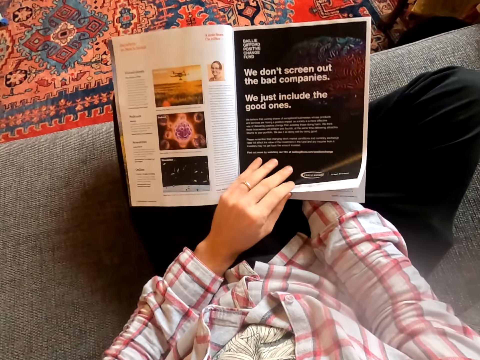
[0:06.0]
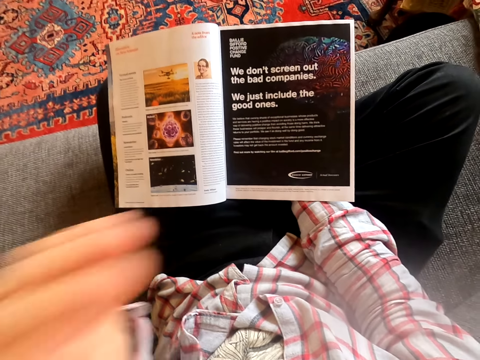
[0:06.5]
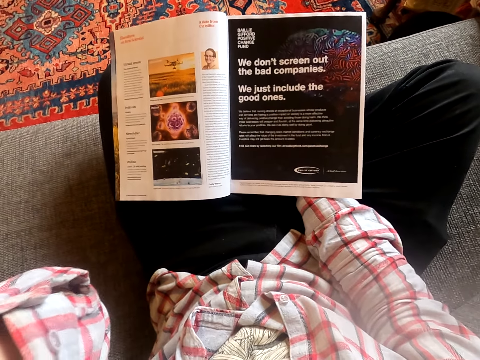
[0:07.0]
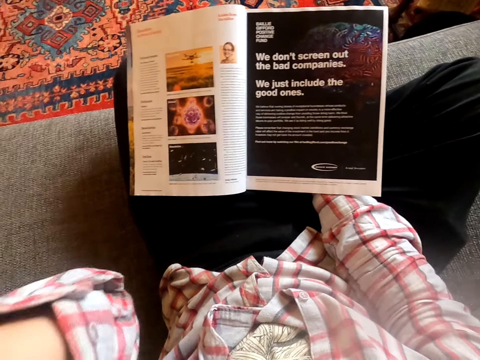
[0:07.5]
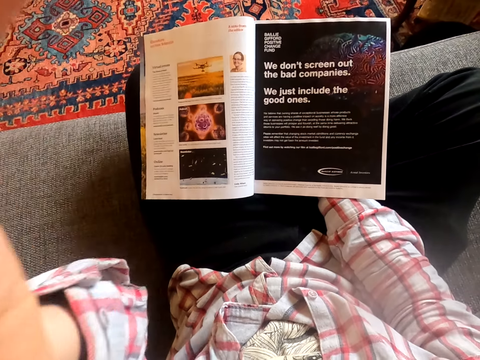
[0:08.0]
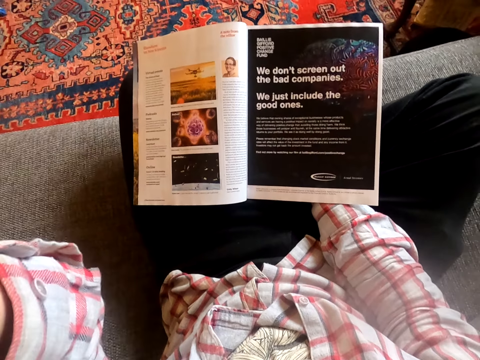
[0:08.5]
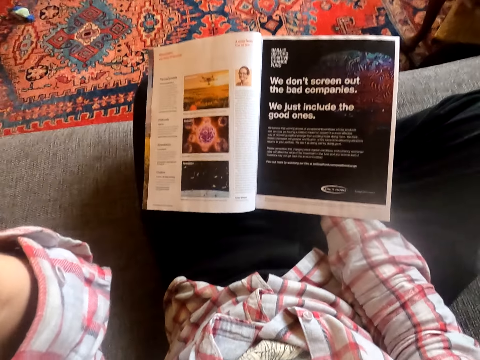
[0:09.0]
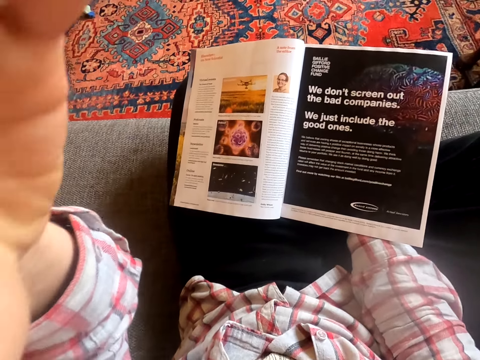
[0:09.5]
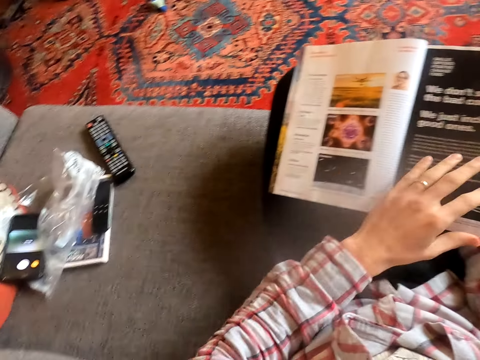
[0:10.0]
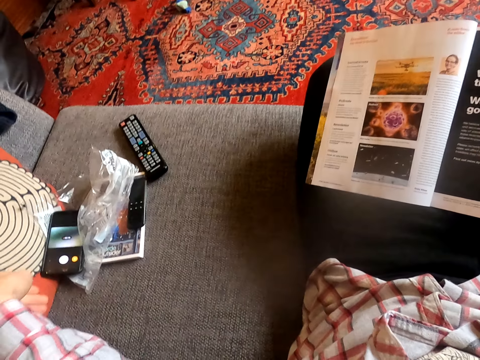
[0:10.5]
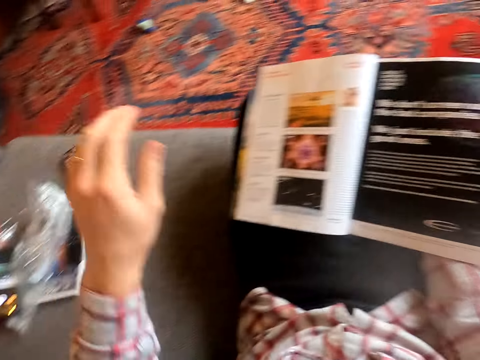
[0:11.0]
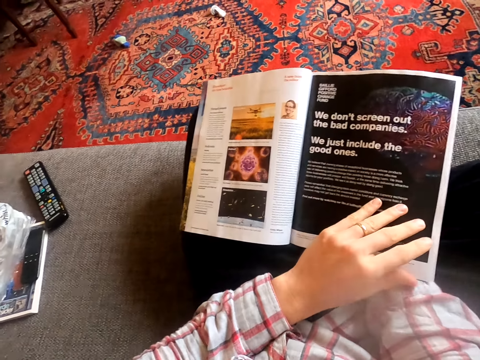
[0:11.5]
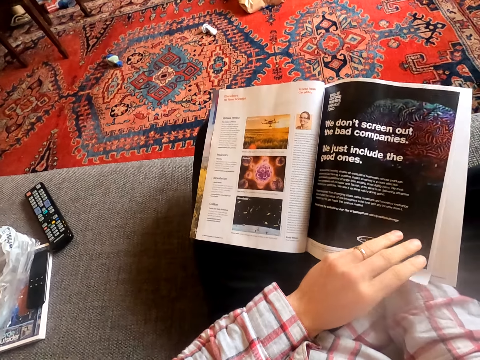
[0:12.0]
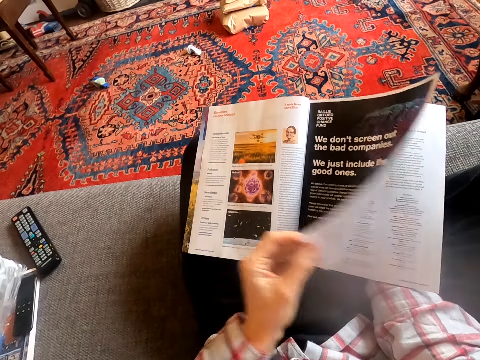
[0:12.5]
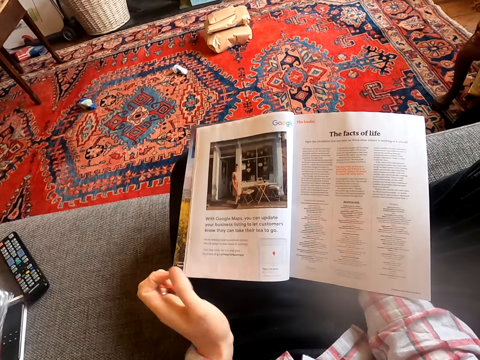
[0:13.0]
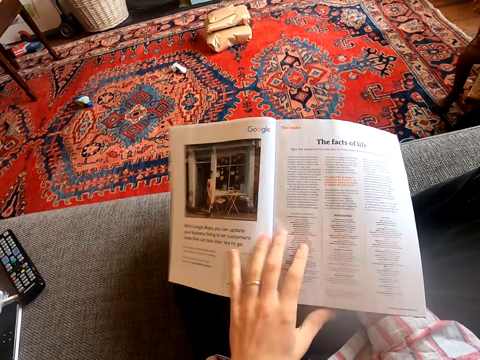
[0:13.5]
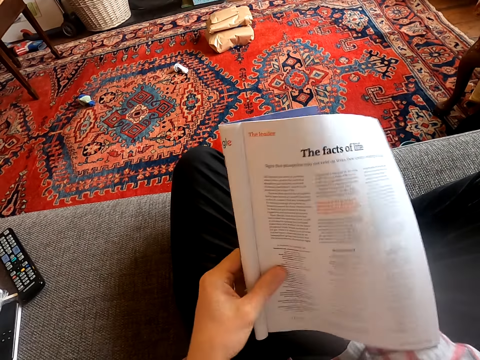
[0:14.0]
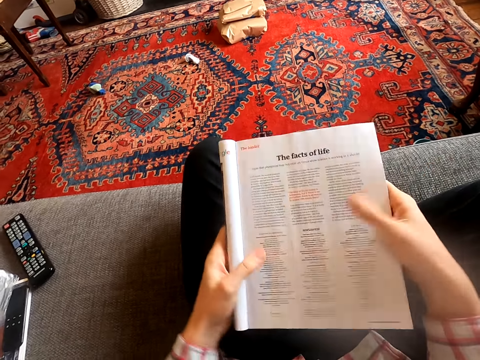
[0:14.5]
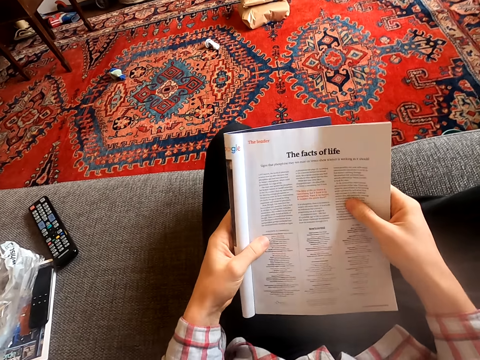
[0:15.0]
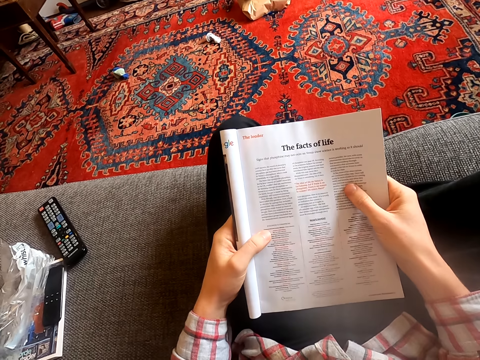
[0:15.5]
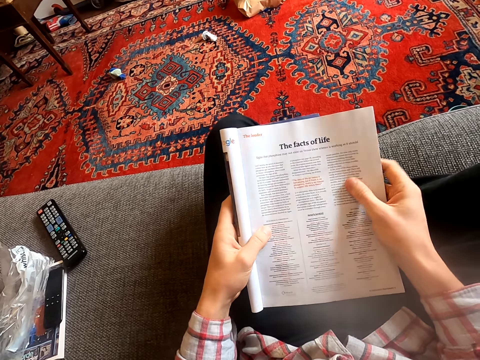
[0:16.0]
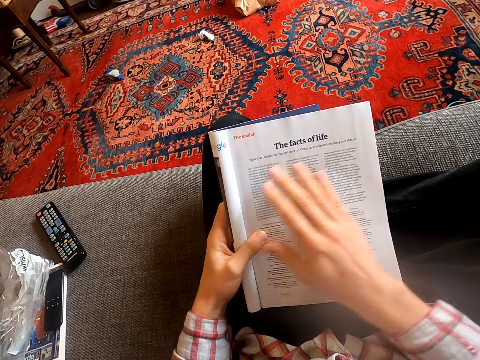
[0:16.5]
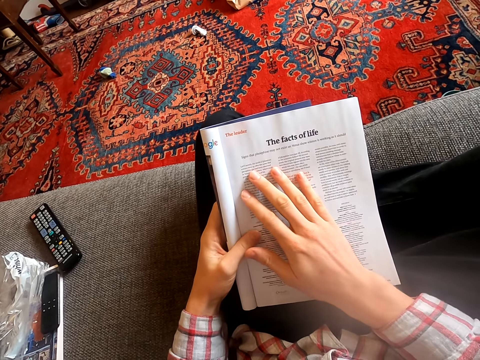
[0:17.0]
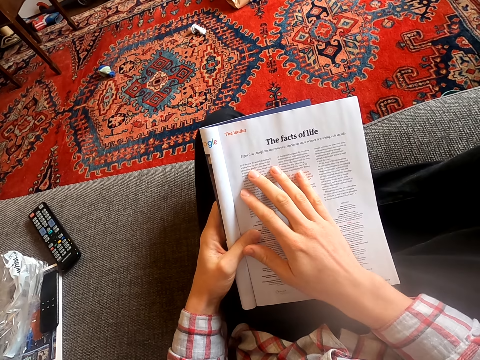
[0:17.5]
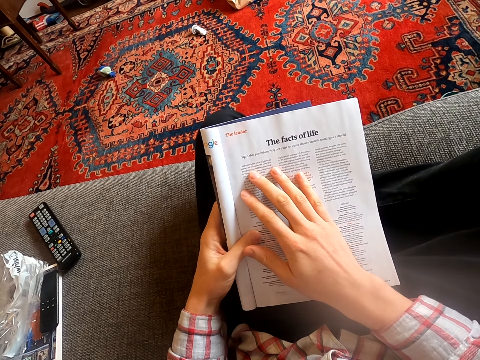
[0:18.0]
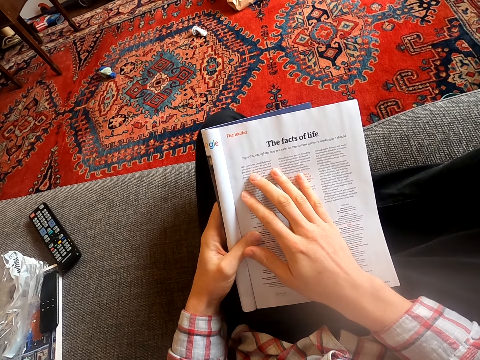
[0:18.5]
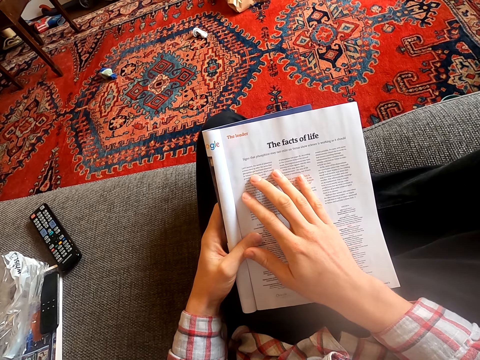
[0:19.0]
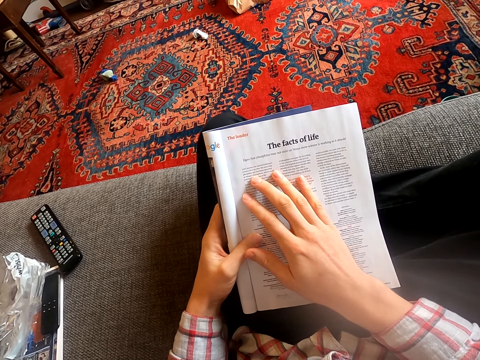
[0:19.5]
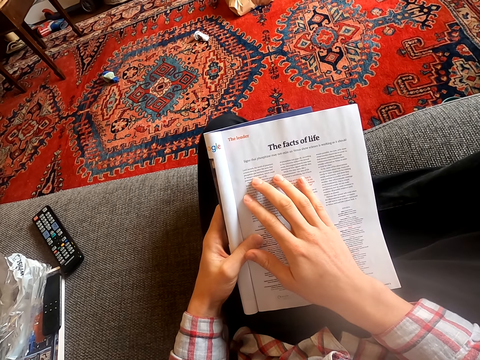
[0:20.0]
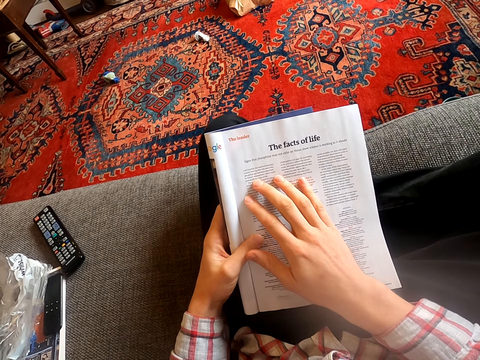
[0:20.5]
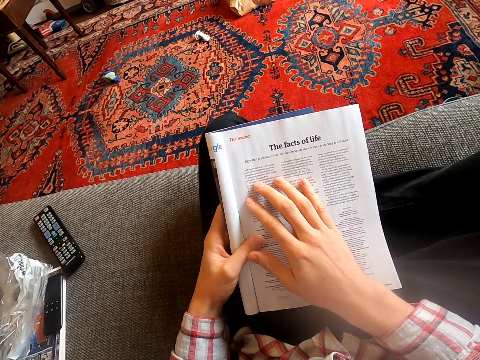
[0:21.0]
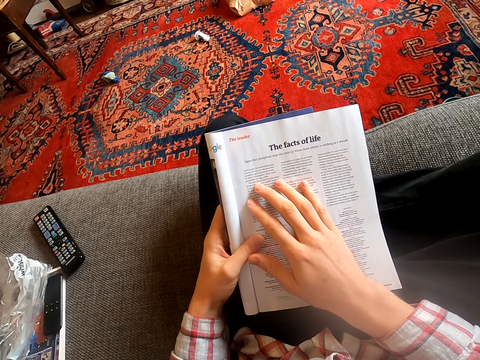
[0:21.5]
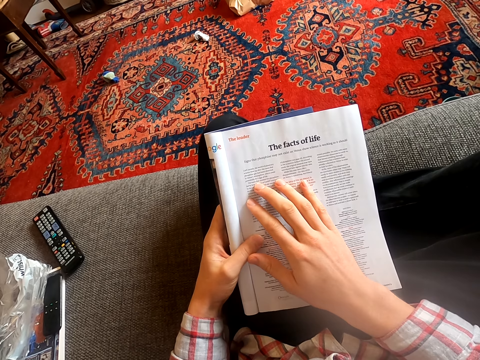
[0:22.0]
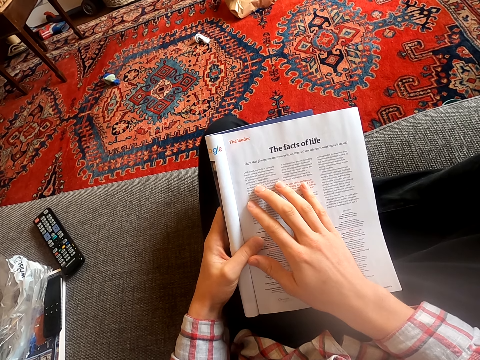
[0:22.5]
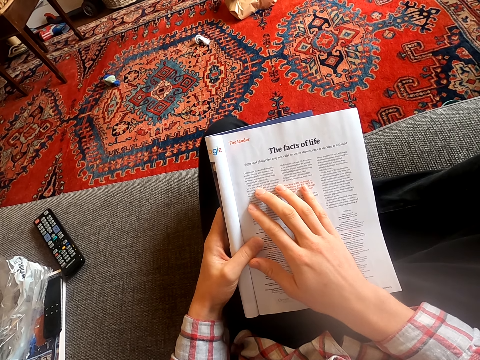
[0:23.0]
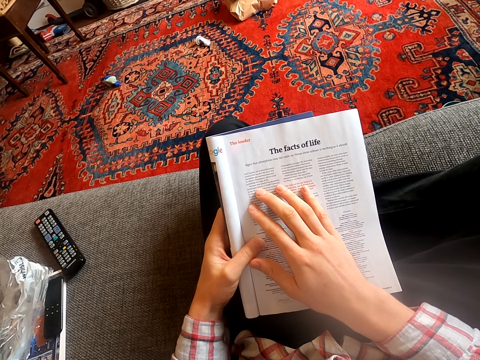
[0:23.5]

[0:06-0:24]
The camera wearer fixes the camera. They touch the camera. They flip to another page of the magazine. They open a booklet. They fold the booklet. They open the booklet. They read the magazine.

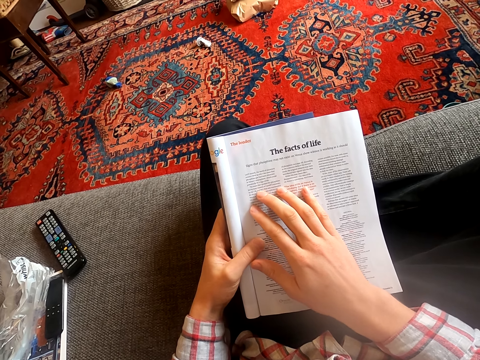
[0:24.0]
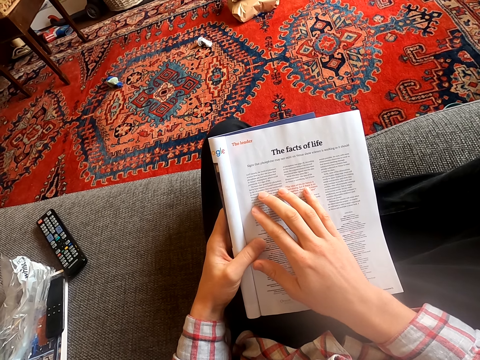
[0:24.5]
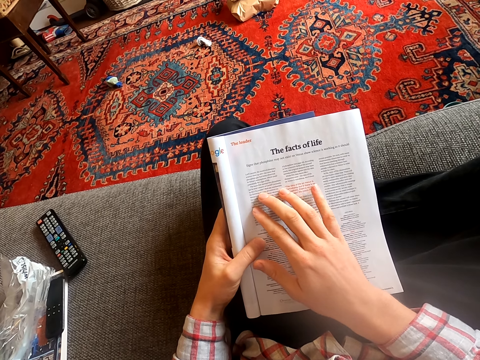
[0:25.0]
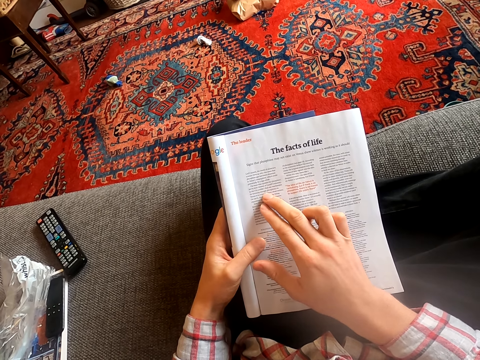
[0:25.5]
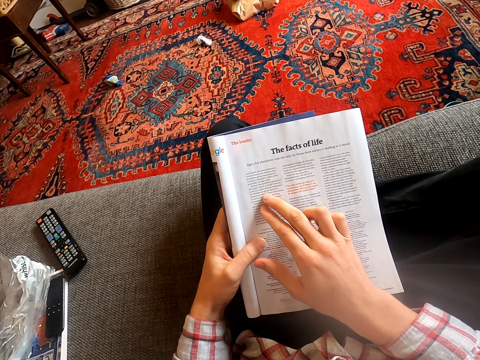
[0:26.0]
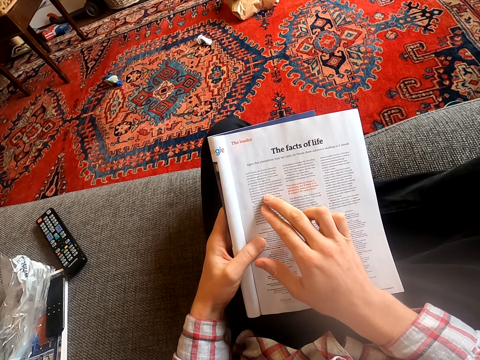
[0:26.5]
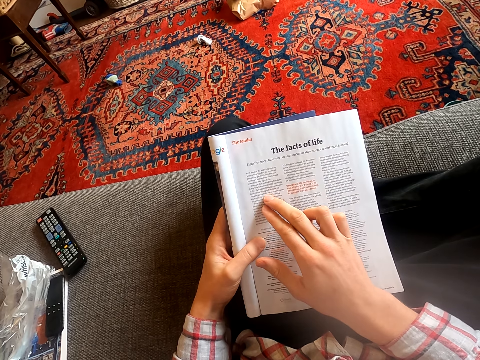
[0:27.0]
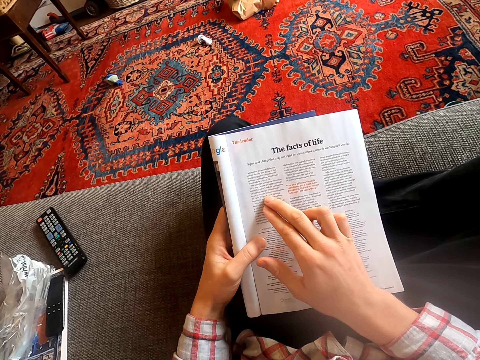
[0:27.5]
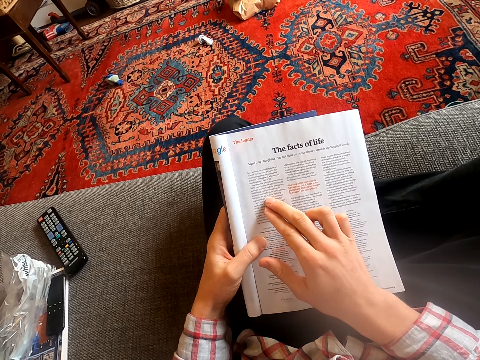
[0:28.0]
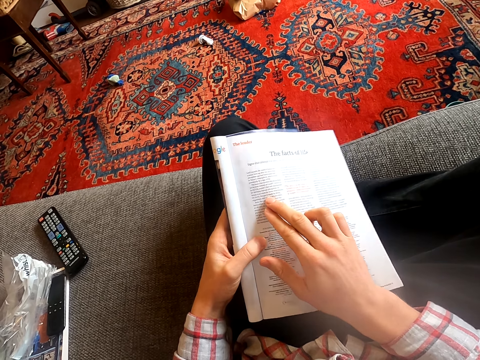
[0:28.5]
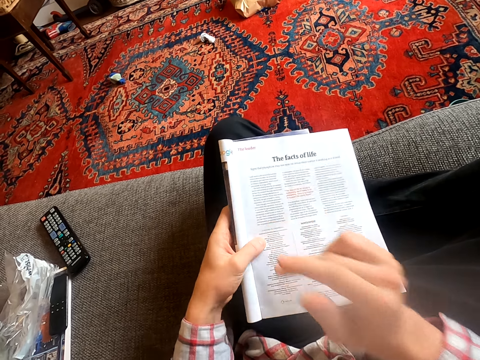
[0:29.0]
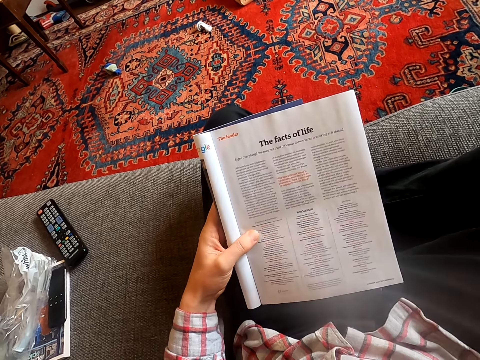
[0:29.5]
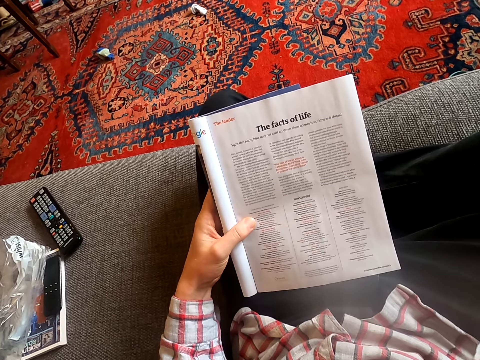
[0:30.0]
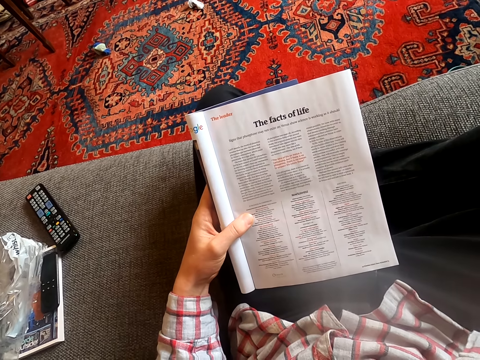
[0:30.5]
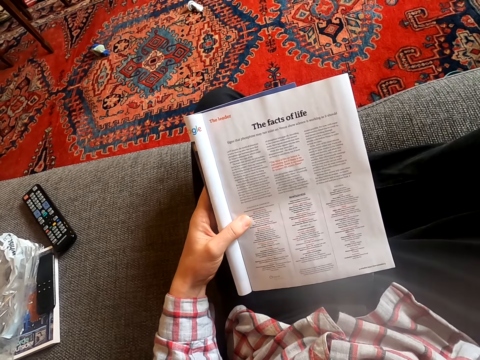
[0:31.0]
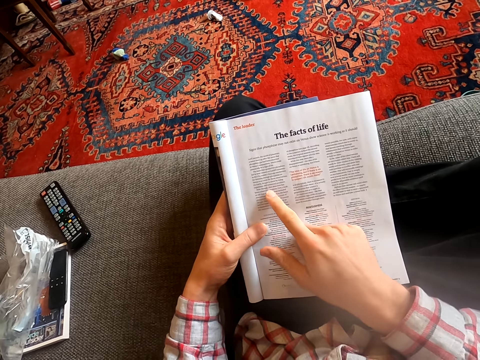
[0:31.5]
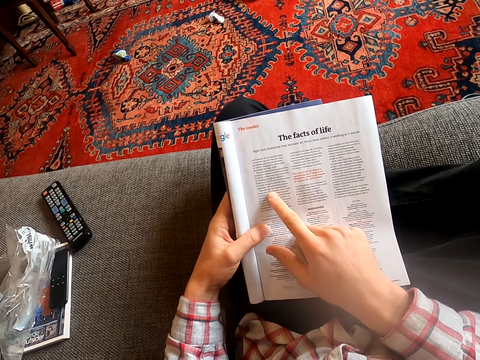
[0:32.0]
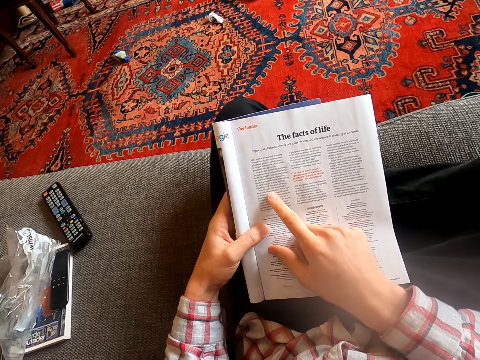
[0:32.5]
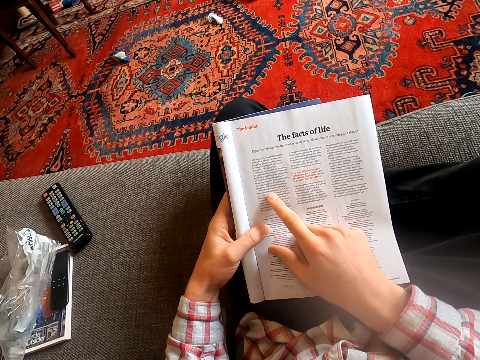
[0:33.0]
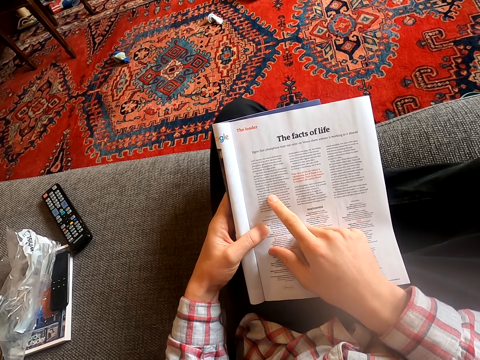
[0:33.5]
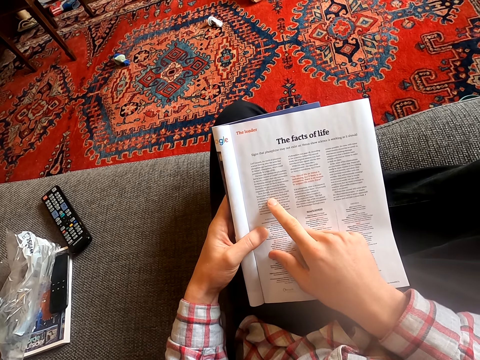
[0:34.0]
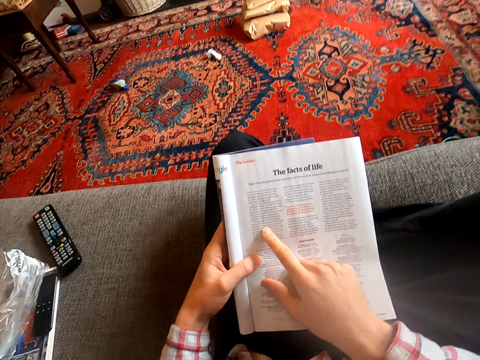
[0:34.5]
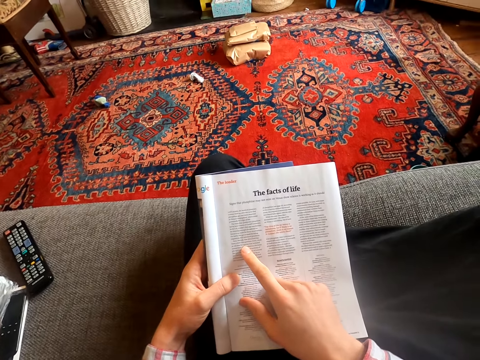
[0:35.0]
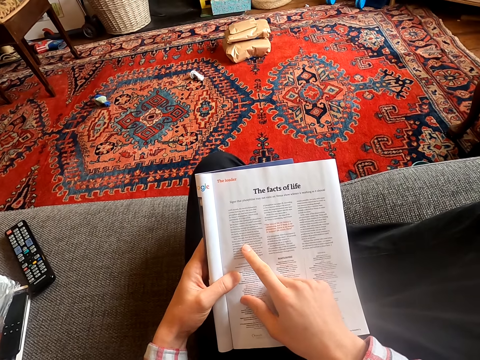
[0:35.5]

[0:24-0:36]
The camera wearer moves his fingers. He lifts his hands. He puts down his hands and moves his hand. He reads the magazine.
